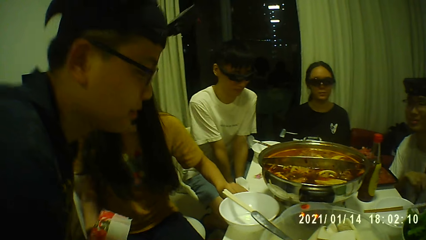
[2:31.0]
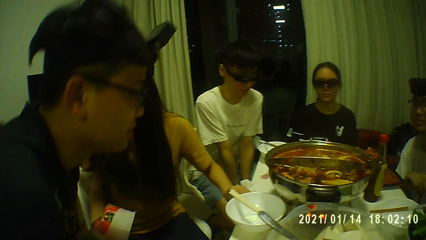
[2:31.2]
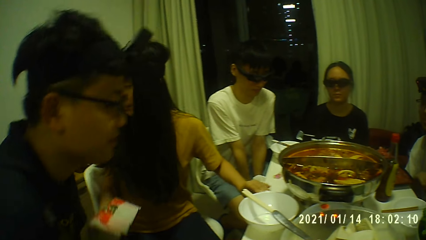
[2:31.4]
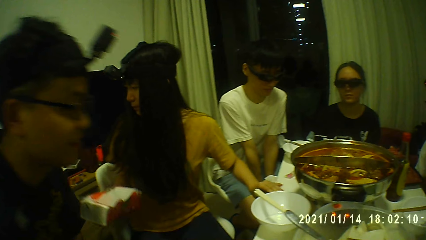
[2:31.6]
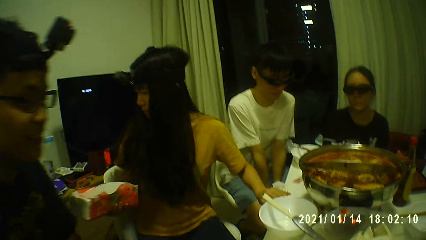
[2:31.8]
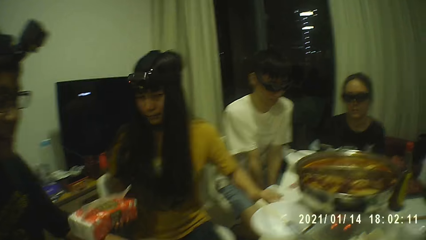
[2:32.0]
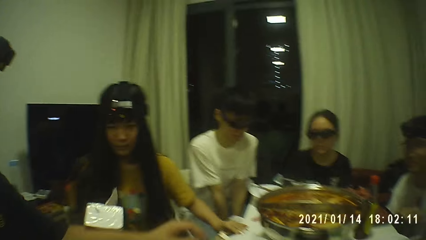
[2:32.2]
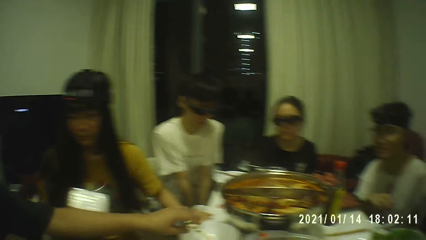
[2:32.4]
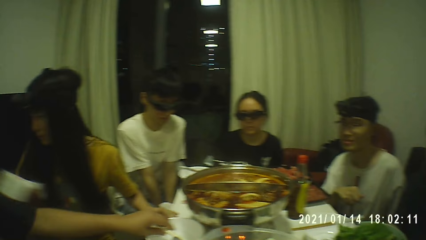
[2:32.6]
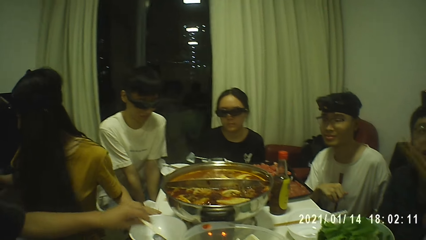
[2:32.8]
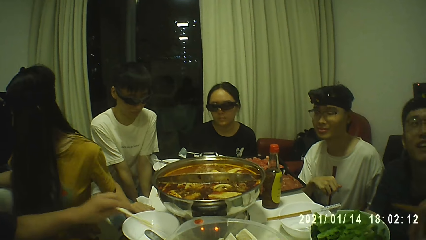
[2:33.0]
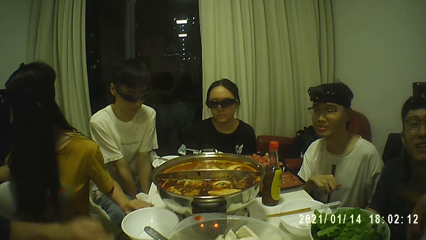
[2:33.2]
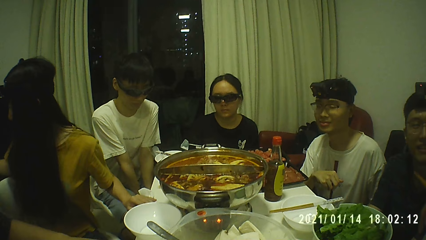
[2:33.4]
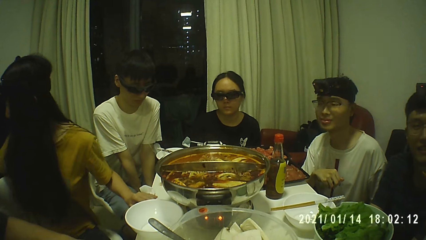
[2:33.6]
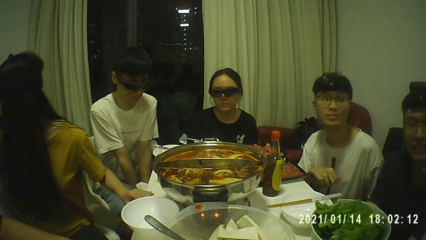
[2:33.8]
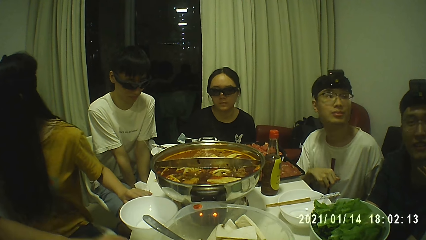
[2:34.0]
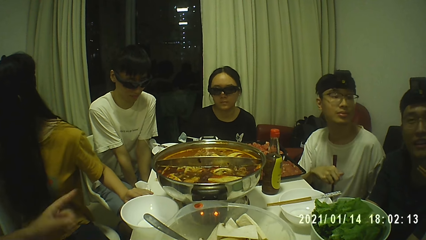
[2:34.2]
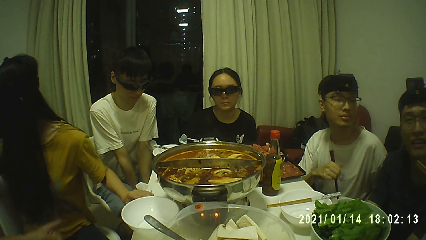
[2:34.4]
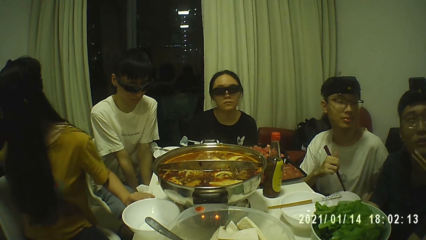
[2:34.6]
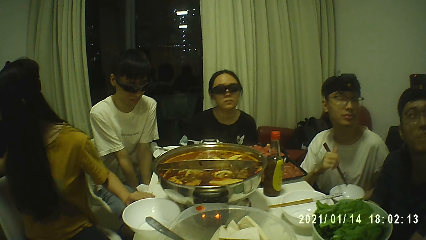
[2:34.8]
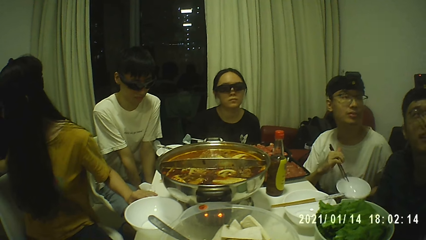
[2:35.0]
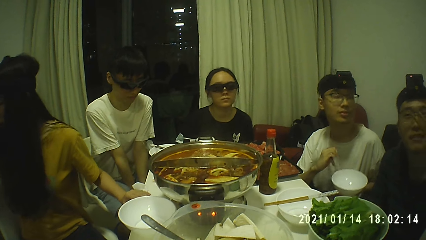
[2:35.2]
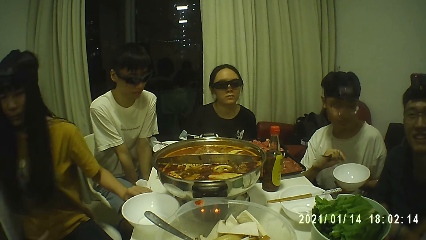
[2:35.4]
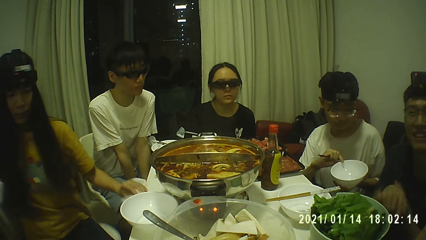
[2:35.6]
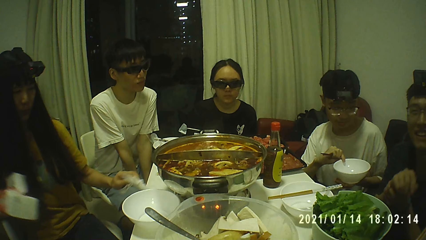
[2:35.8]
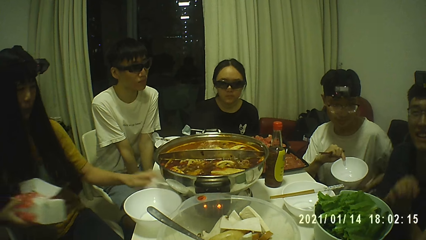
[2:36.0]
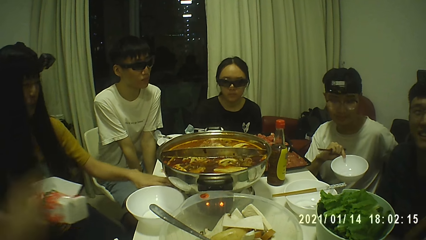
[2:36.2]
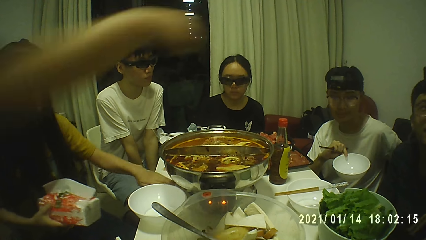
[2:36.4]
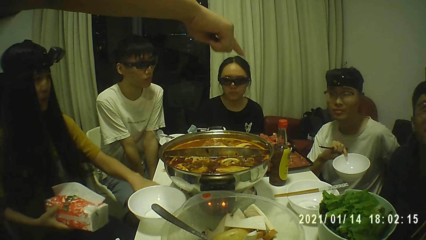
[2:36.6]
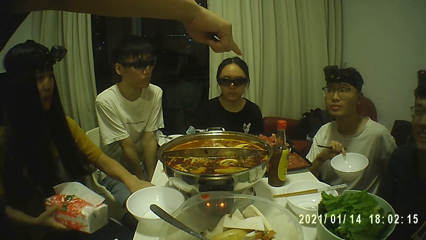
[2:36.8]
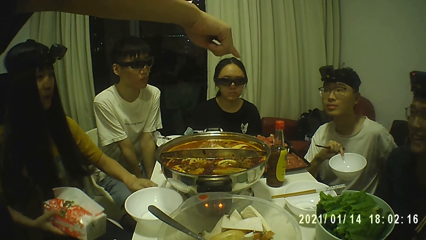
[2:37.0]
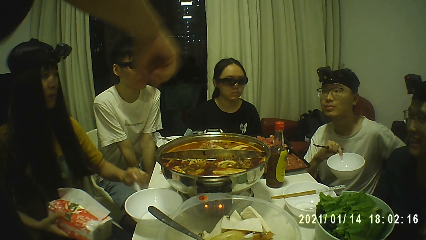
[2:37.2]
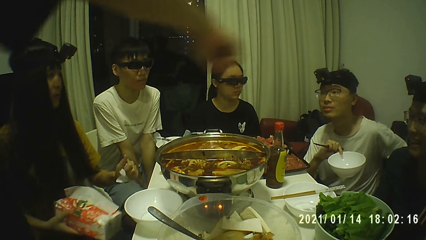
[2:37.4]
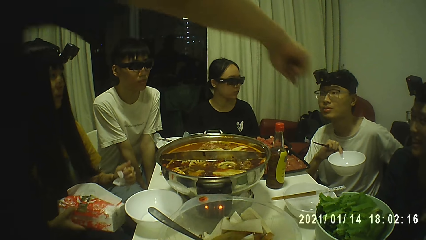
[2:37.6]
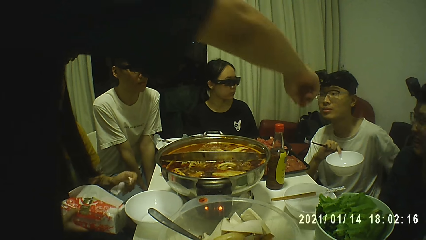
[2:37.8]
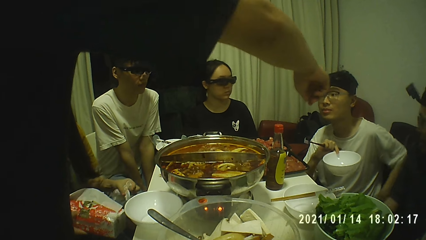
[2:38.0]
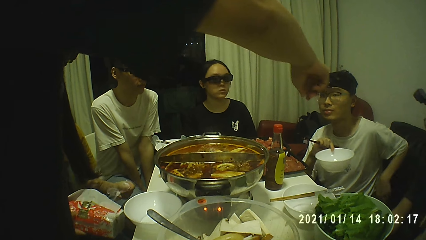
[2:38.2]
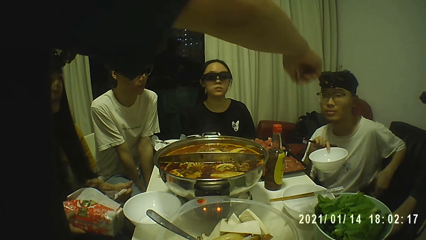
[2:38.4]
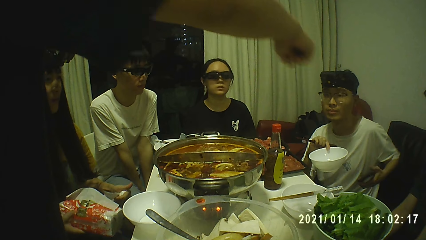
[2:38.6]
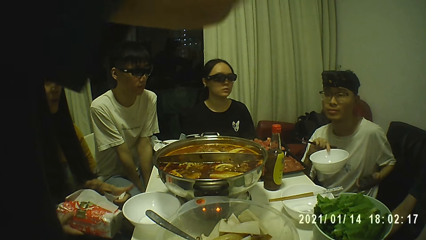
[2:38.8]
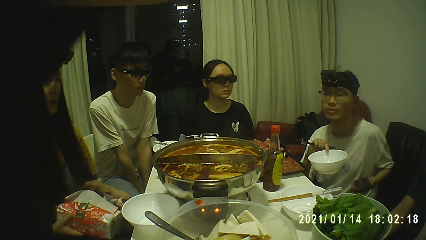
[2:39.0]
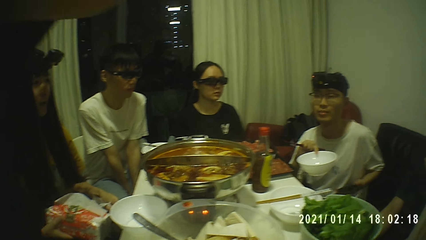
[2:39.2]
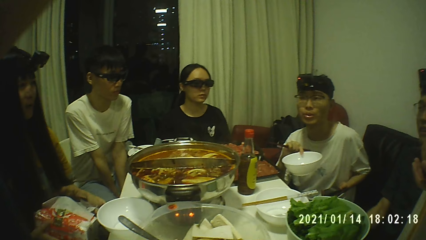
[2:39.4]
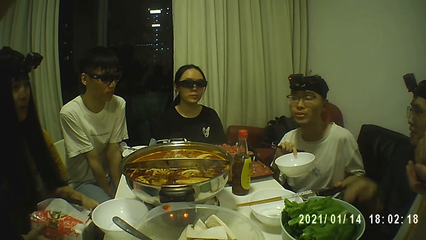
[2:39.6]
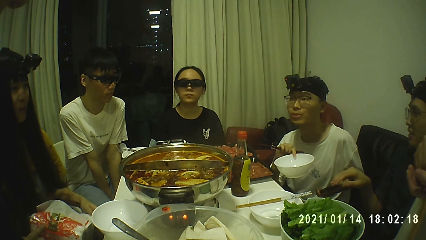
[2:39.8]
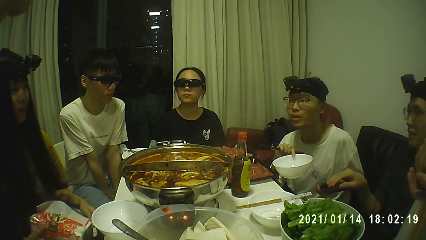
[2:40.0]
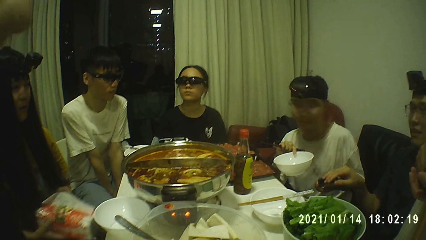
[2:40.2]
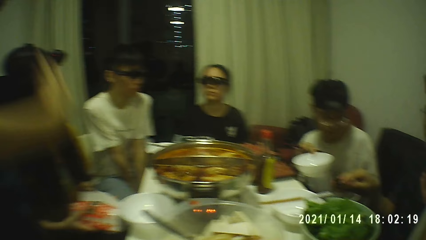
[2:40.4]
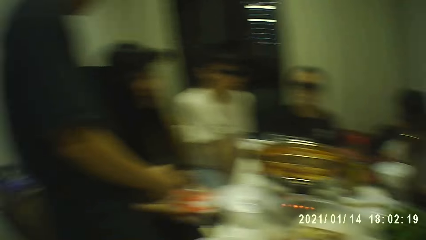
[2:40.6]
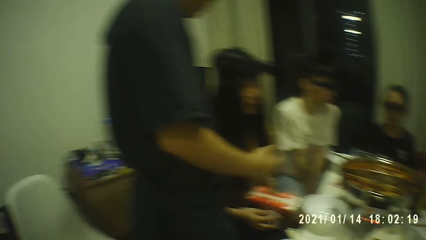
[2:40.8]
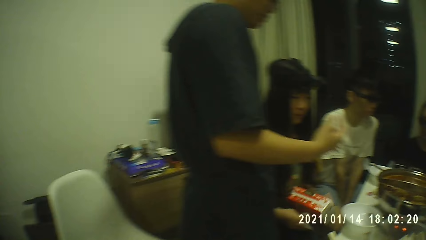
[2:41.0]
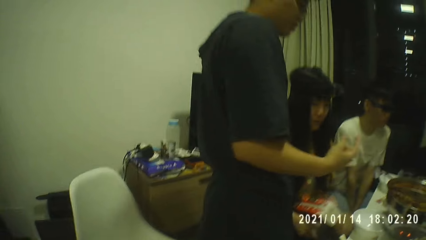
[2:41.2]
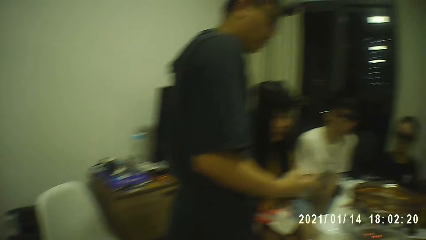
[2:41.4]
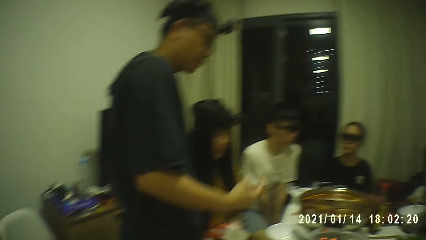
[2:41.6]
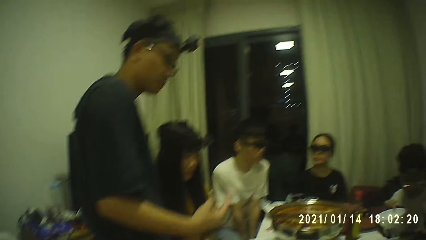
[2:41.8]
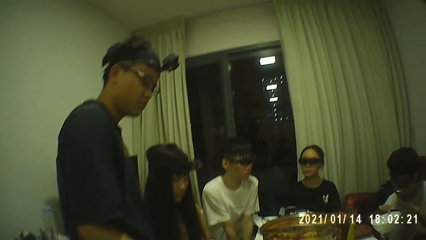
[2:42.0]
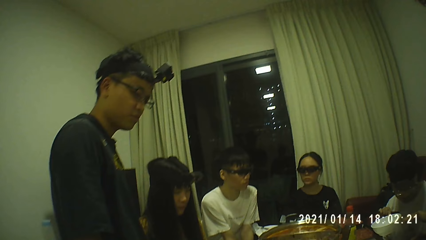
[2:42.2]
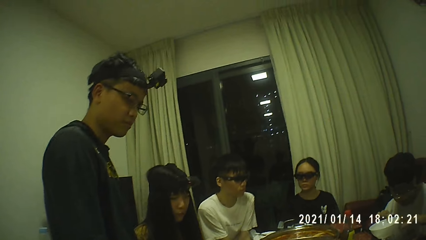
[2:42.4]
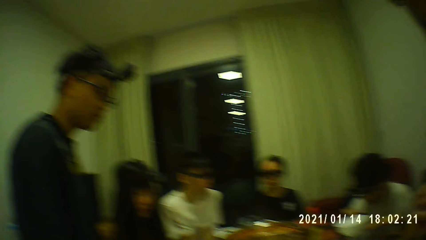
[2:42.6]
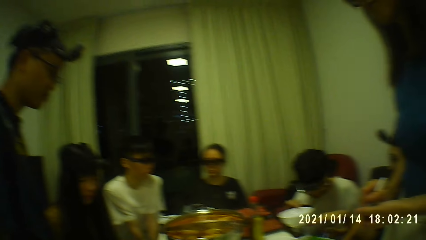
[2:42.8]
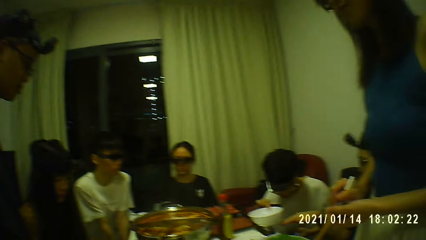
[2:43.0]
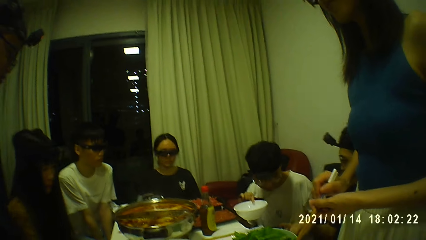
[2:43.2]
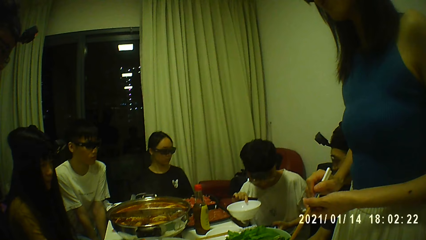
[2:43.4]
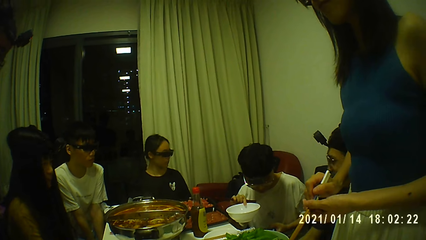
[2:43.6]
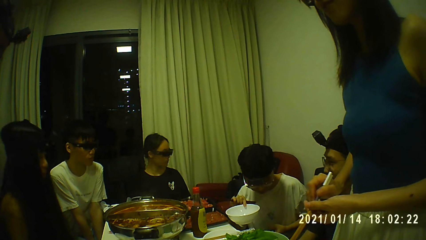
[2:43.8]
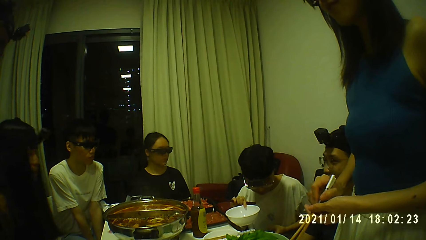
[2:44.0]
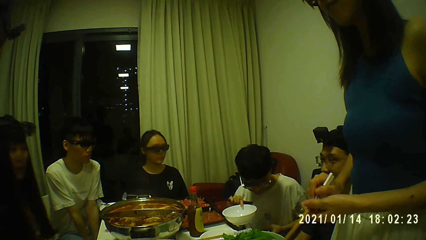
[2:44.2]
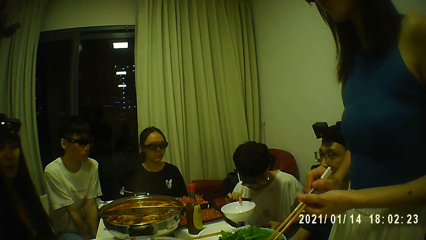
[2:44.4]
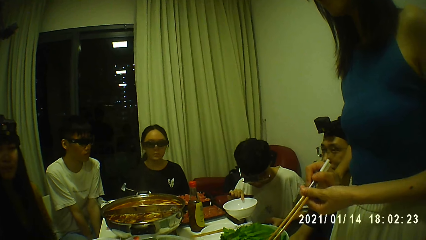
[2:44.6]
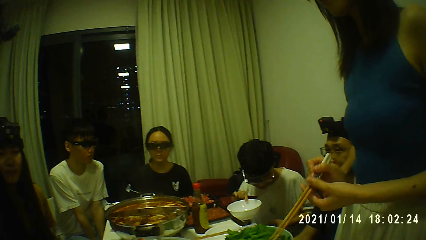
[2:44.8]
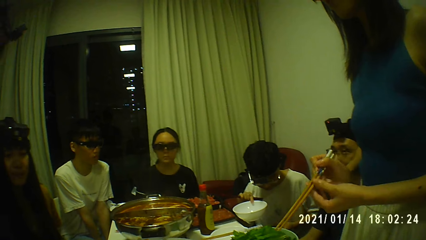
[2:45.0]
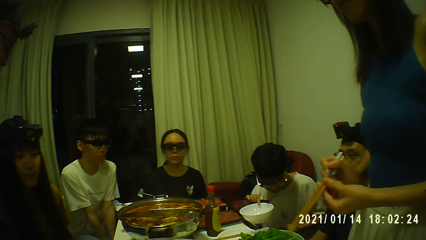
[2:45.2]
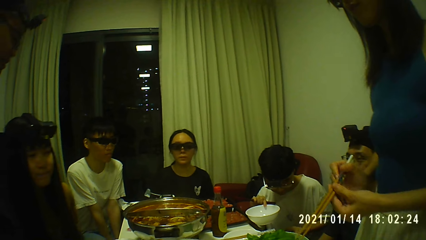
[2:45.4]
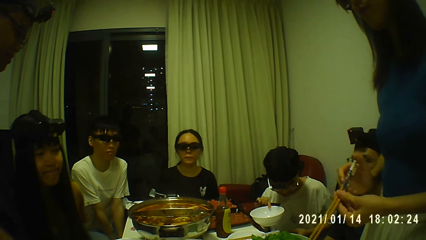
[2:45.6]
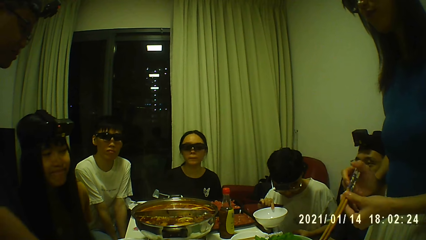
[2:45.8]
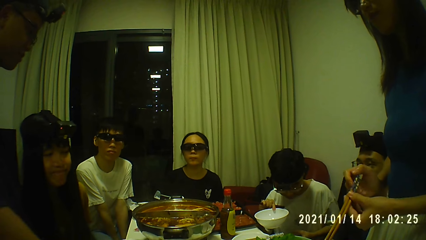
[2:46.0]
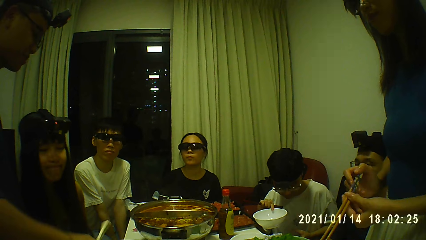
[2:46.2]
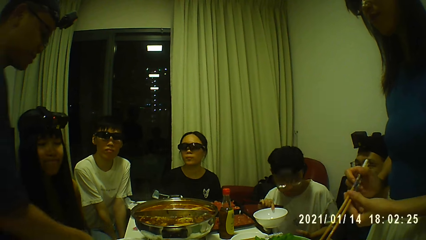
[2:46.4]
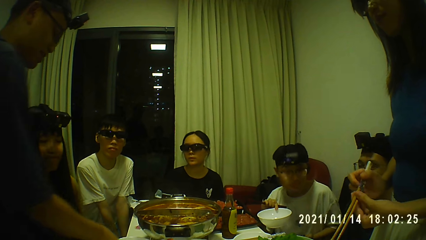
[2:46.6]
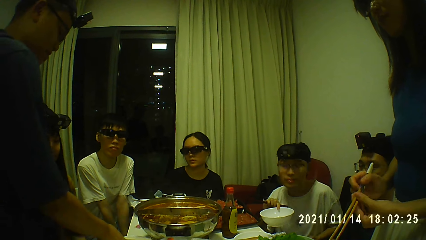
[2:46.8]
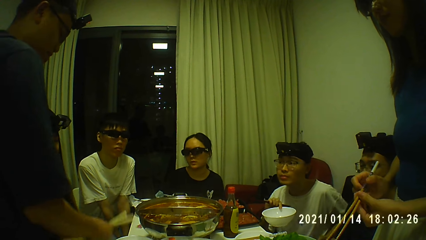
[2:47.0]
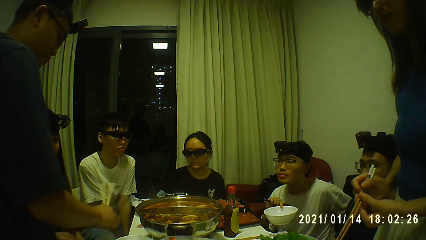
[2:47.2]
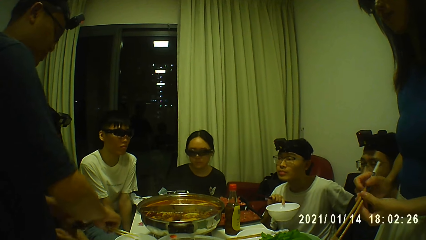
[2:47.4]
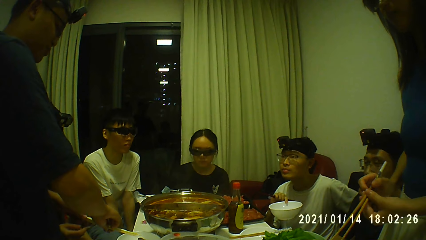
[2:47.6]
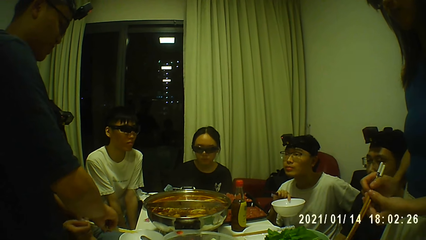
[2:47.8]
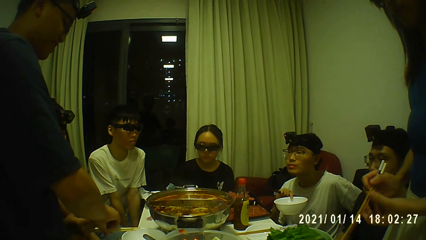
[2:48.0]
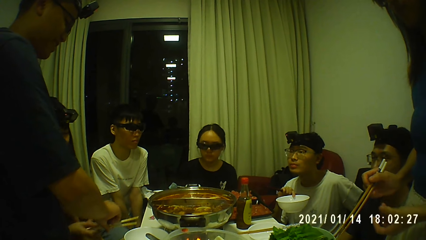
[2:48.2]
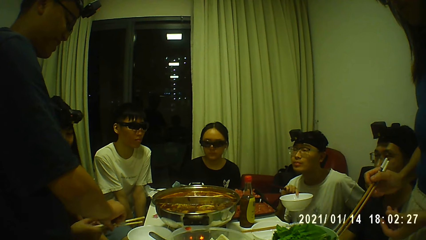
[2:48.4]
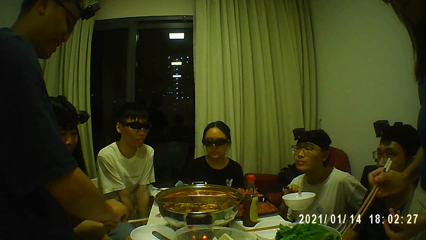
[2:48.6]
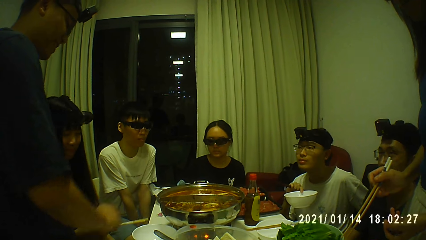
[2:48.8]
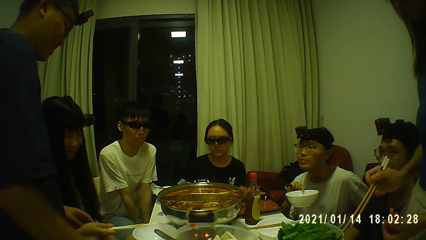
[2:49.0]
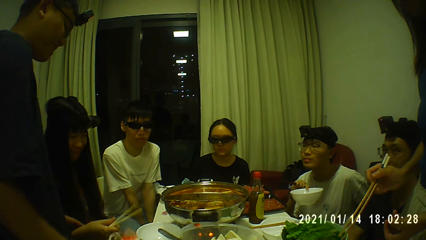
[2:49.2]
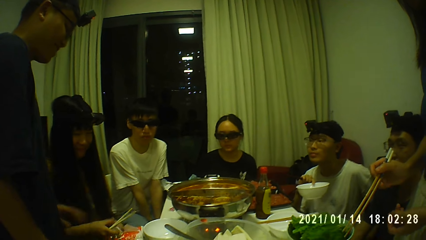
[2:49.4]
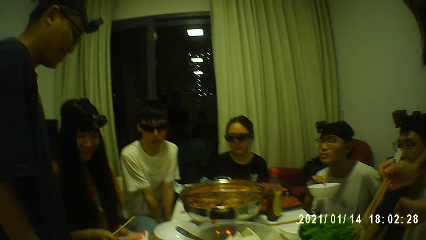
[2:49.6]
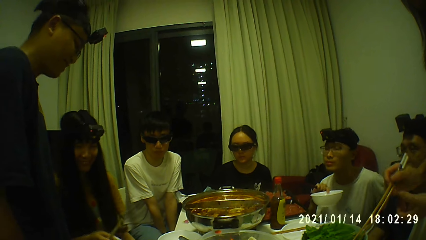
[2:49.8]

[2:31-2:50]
A person sits on a chair. The woman drops the pack of tissue paper on a table with her left hand. The man points towards the table with his right hand. Another woman holds the chopsticks with both hands.
